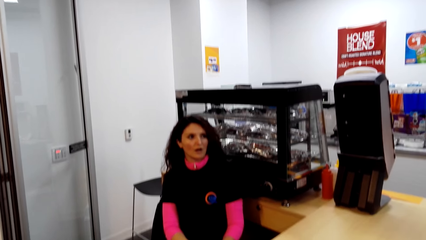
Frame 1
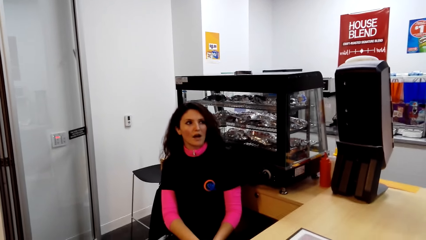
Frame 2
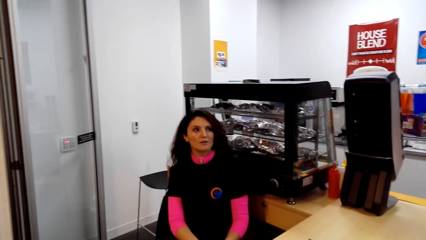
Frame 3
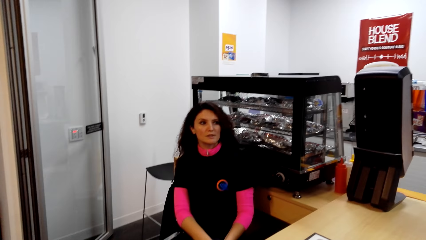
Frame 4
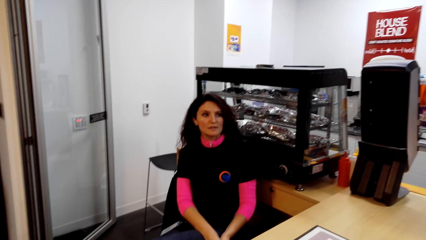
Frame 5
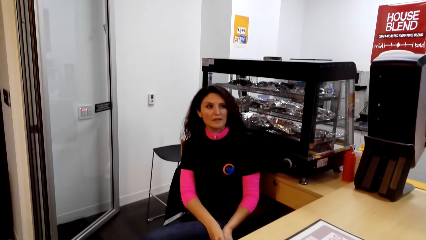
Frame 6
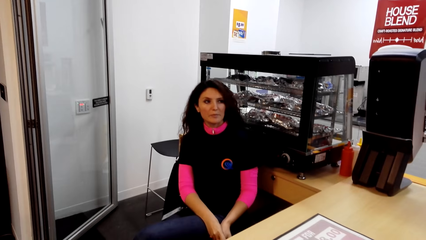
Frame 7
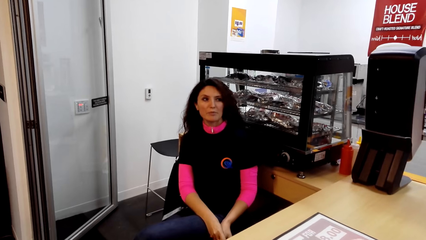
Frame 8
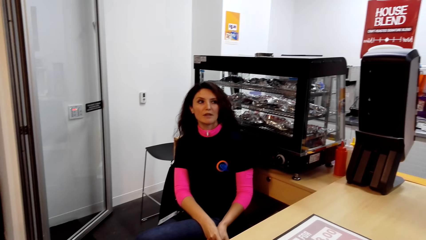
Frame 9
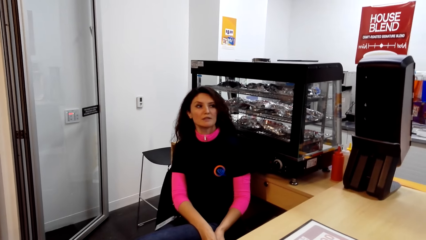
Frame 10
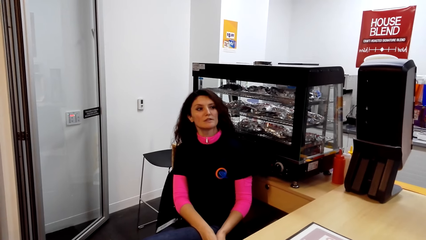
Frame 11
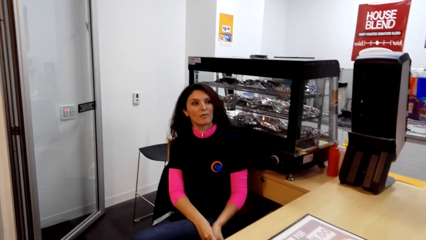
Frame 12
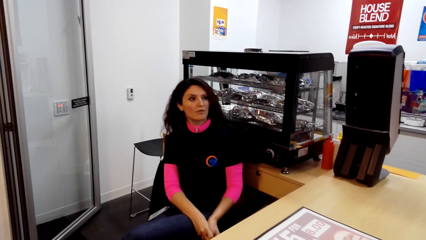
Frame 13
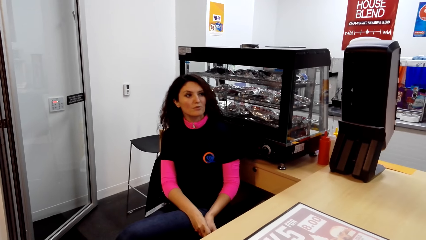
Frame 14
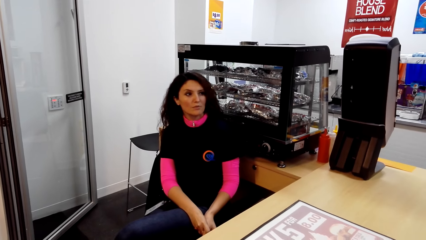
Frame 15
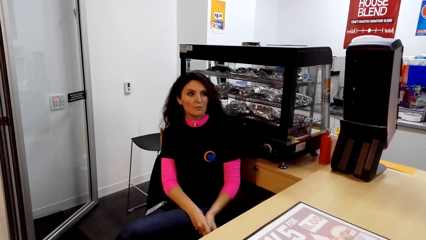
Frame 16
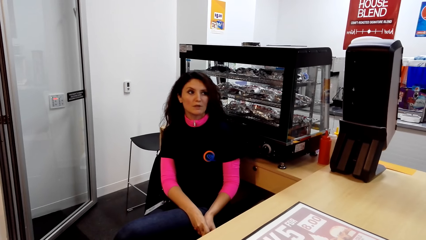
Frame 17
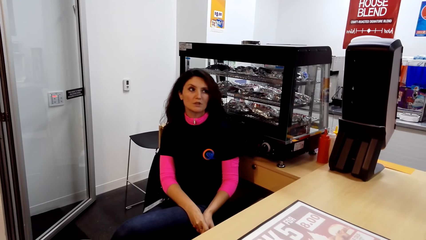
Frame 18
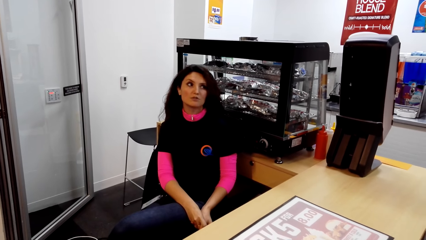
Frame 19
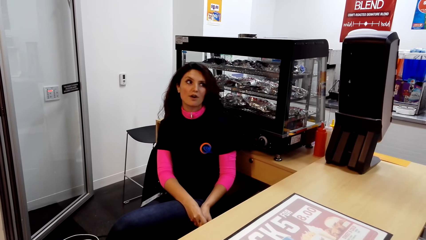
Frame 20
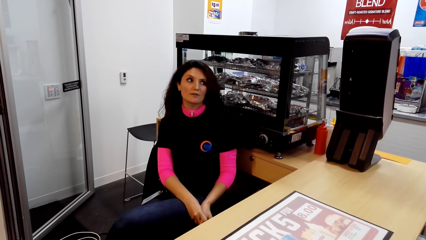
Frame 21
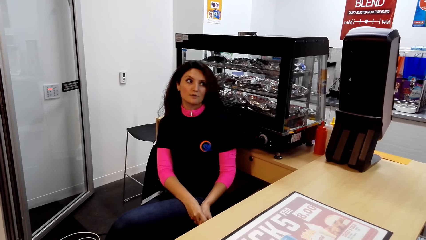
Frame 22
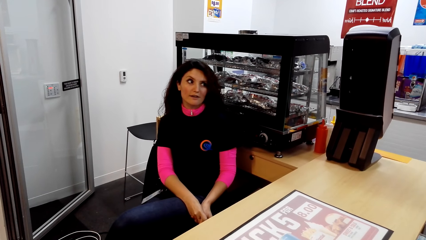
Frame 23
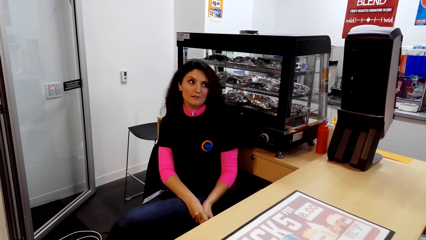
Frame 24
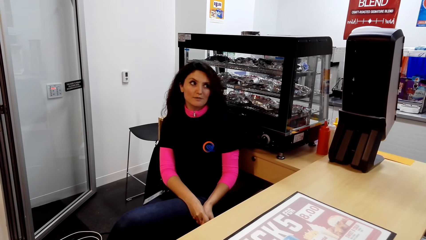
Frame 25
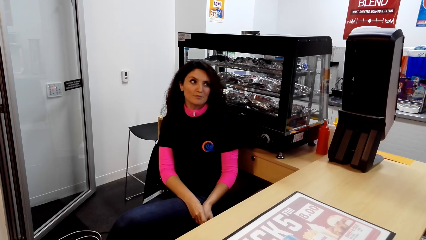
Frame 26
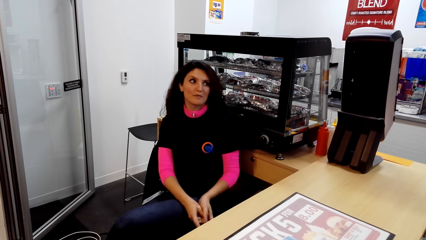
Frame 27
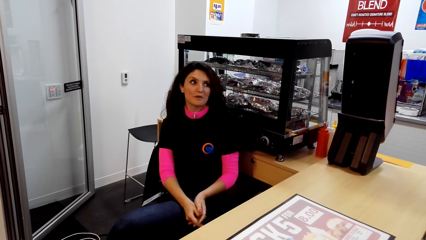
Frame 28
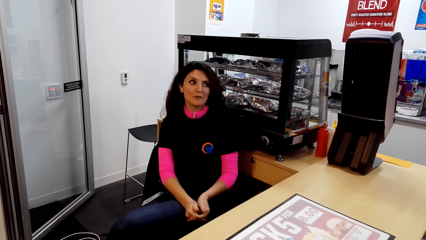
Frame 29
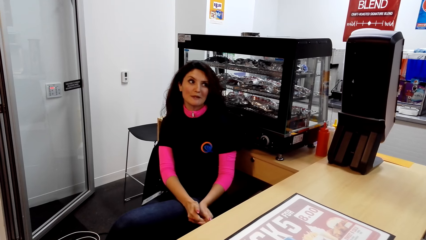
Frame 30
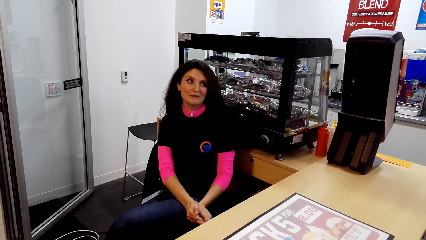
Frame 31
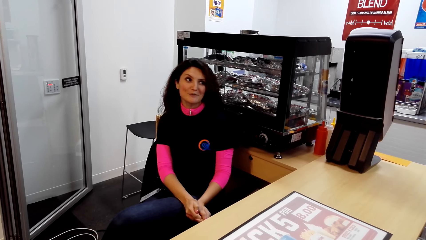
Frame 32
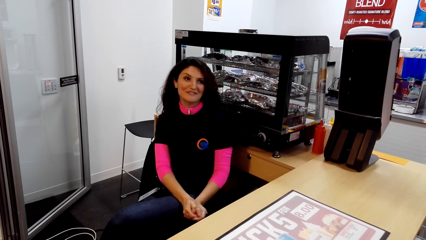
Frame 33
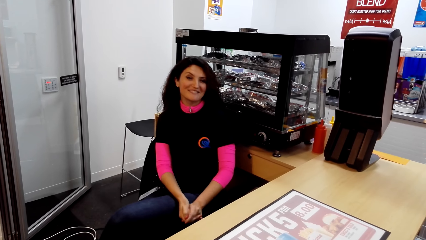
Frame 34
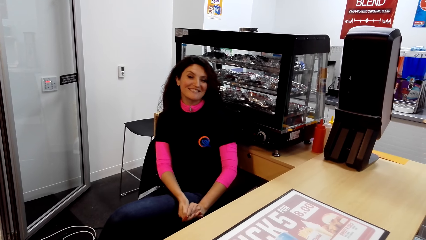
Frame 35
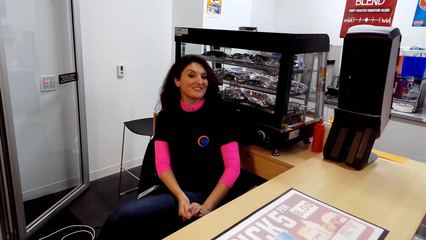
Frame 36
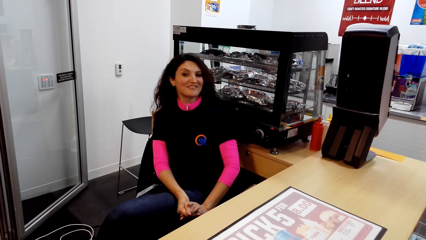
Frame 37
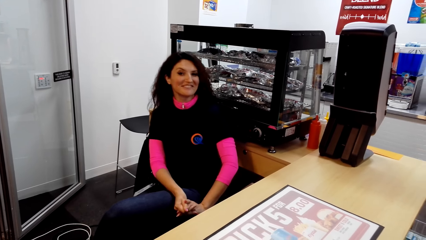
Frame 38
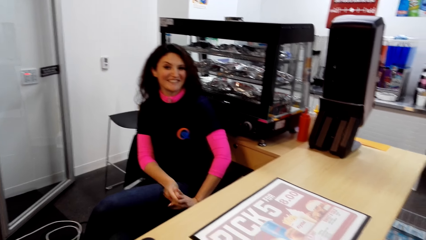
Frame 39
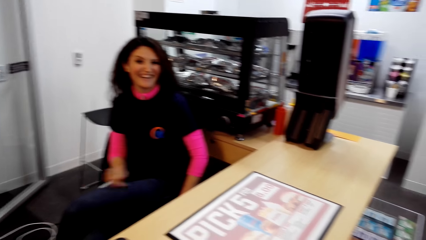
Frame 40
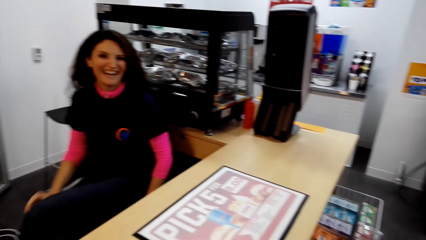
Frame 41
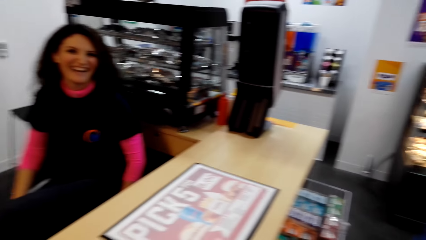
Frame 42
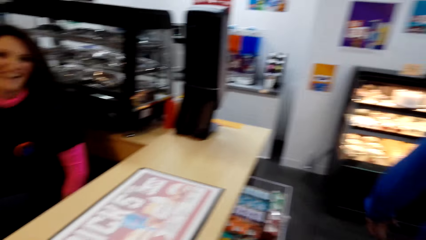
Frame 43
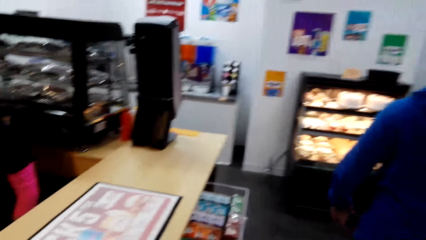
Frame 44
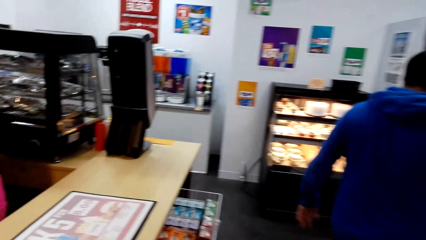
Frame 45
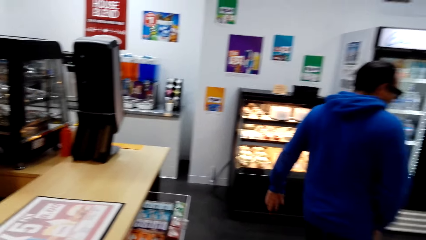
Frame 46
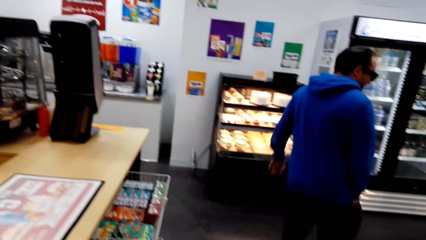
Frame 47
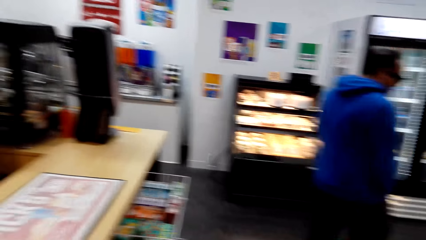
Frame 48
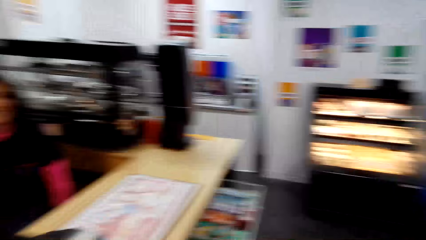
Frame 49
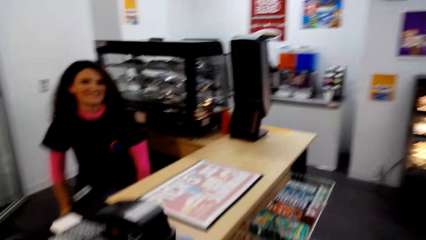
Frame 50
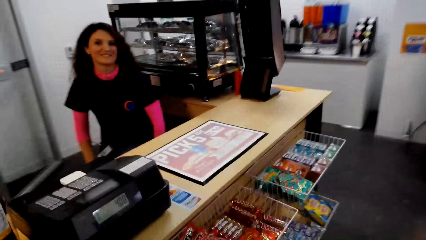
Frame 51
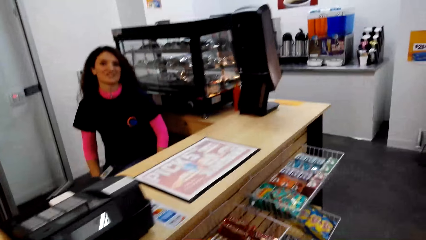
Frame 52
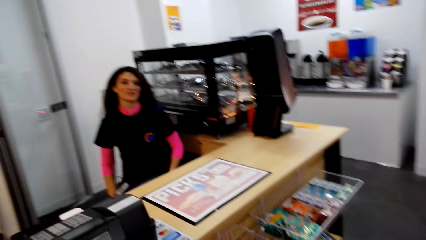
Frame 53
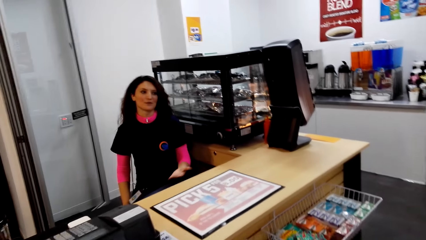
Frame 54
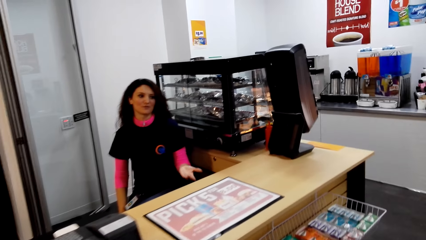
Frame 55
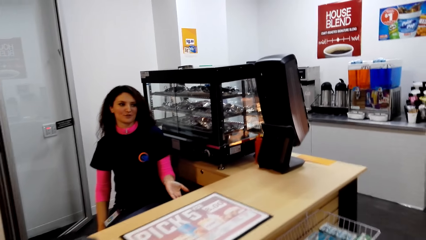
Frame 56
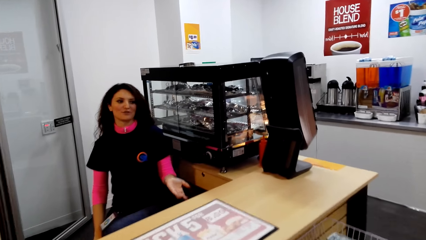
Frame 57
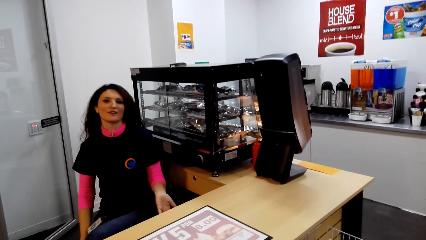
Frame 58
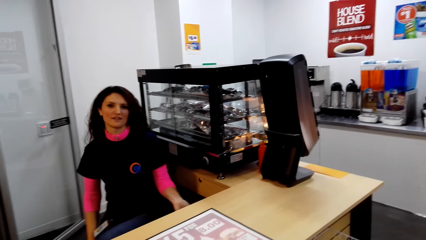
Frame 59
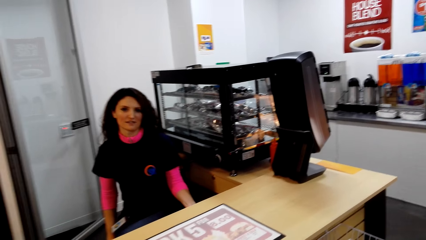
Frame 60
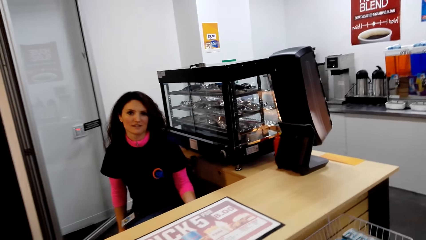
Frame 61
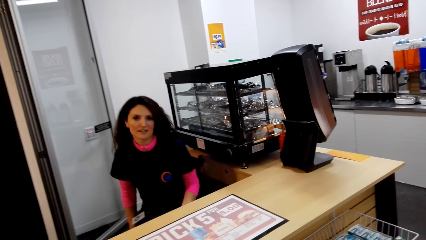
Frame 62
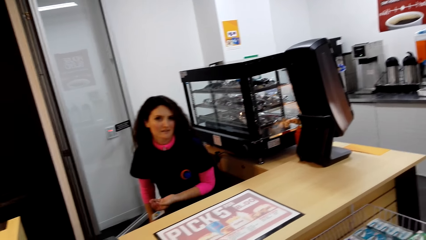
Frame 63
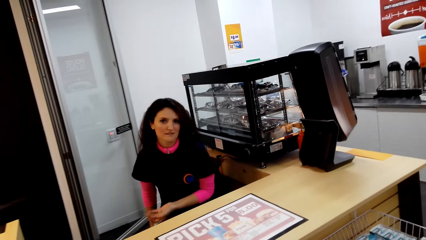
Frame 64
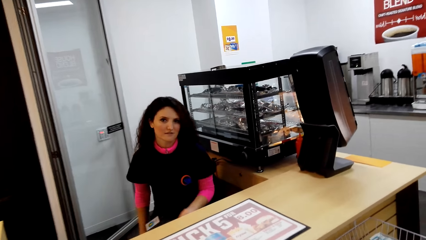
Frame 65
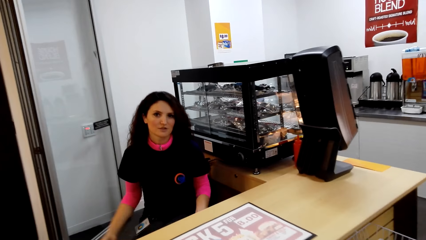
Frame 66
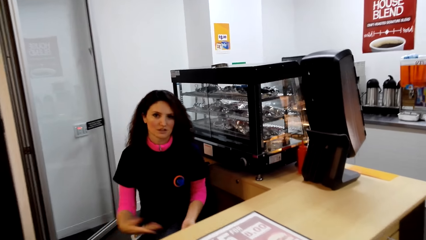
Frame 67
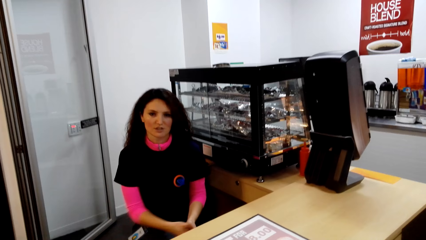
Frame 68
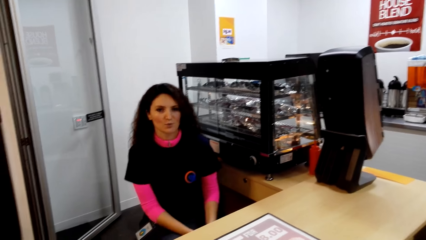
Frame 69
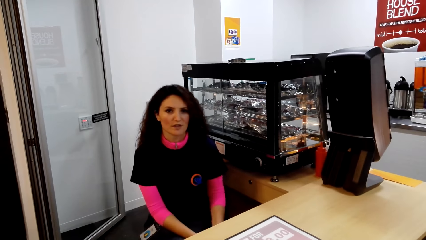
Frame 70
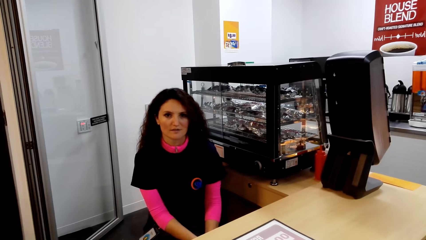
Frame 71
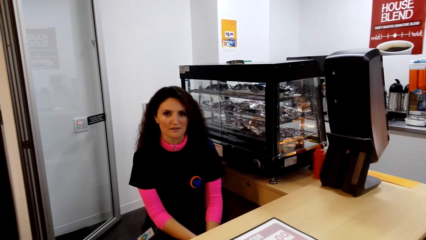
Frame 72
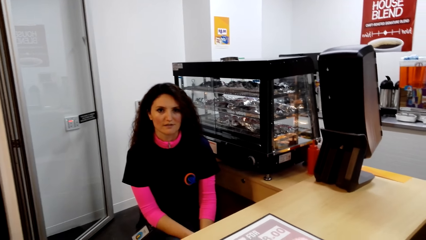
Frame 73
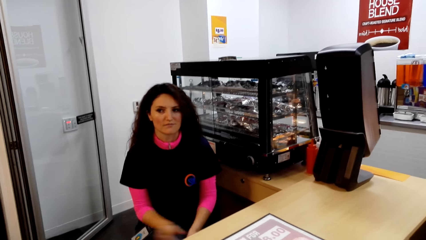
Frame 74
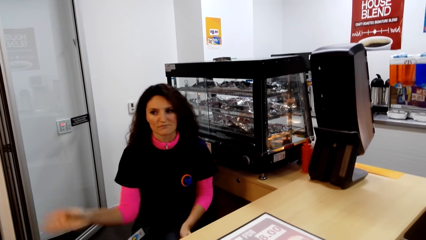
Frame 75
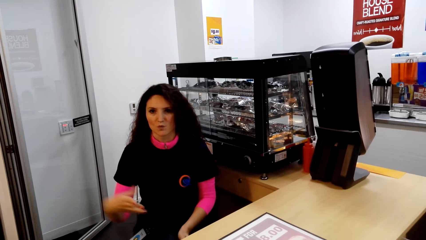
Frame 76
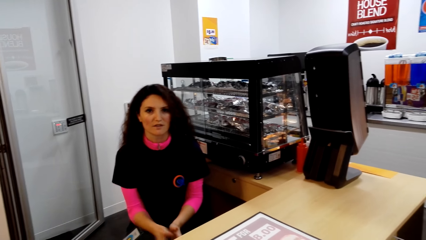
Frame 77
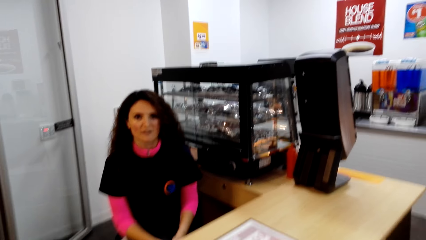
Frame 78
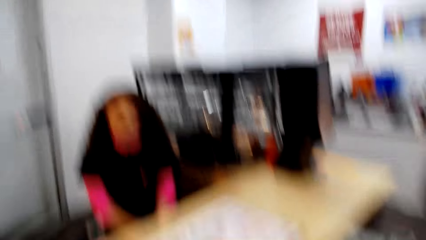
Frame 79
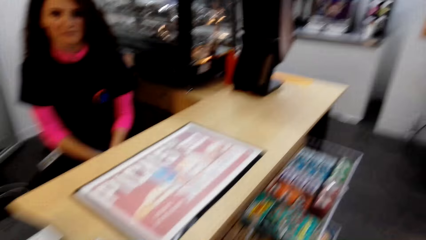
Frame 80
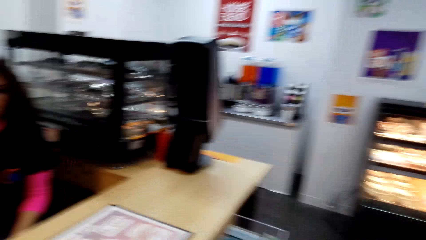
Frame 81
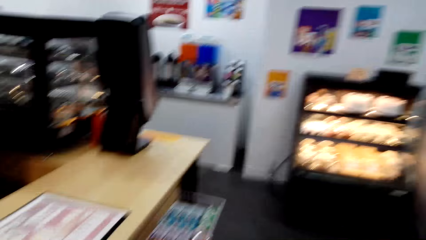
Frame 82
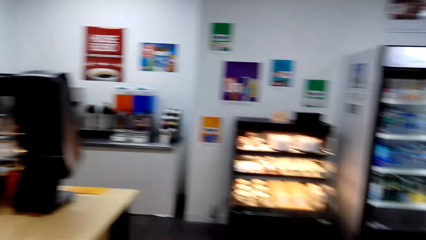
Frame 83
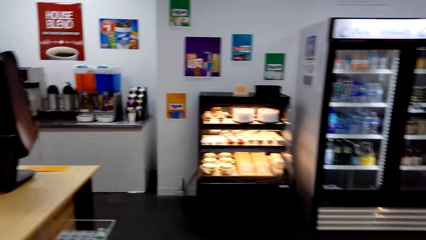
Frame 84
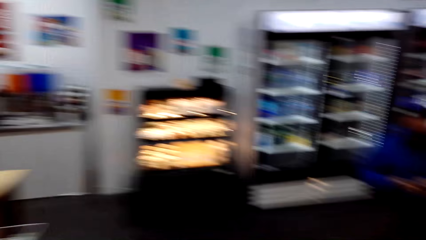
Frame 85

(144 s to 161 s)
A cashier talks with a man. The camera wearer stands at the counter. They look around. They turn around. A man walks around the room. The cashier talks with the camera wearer.
